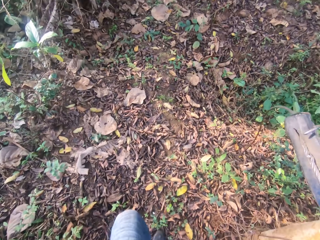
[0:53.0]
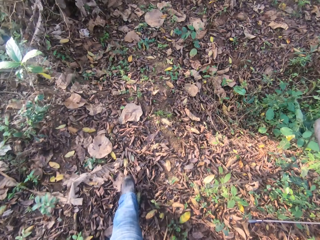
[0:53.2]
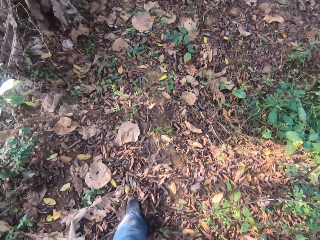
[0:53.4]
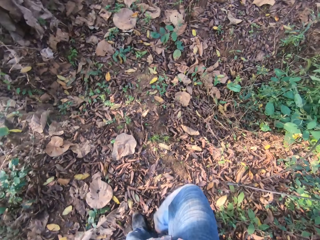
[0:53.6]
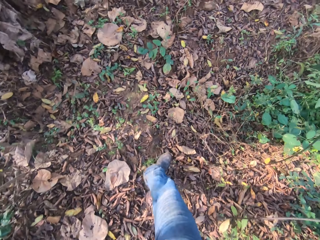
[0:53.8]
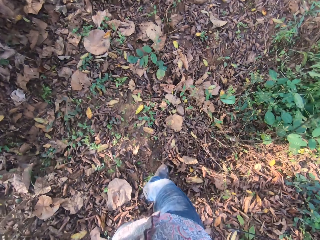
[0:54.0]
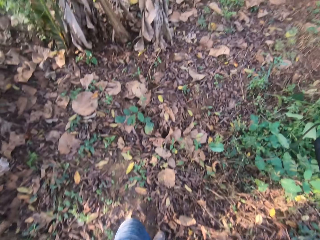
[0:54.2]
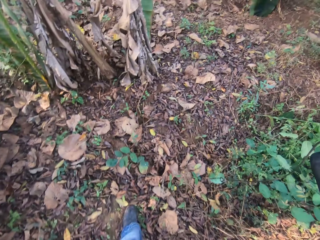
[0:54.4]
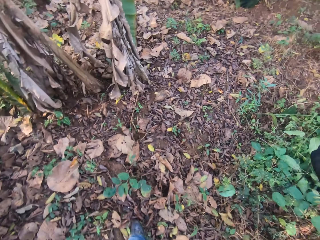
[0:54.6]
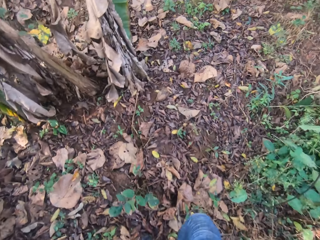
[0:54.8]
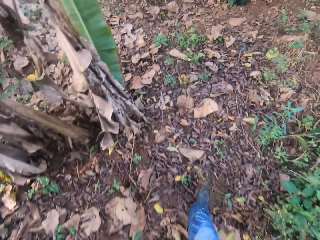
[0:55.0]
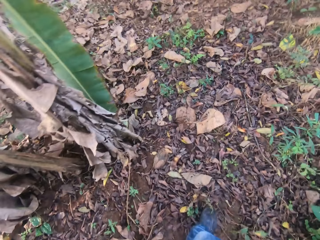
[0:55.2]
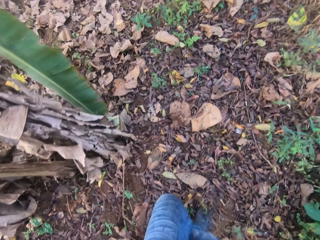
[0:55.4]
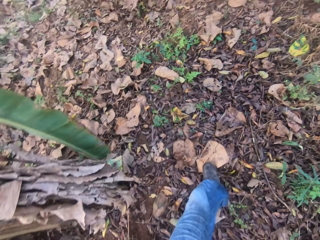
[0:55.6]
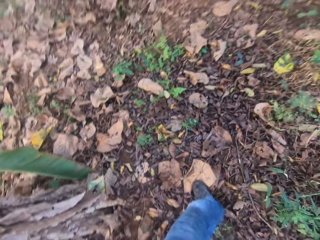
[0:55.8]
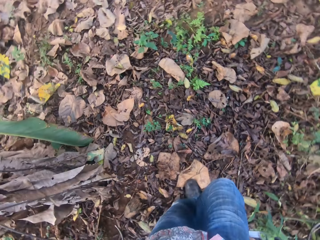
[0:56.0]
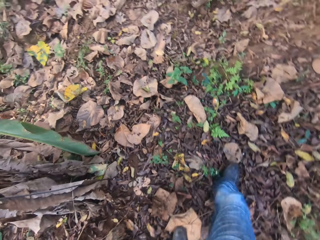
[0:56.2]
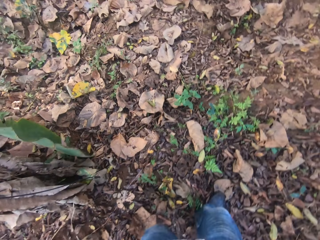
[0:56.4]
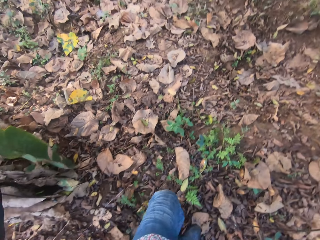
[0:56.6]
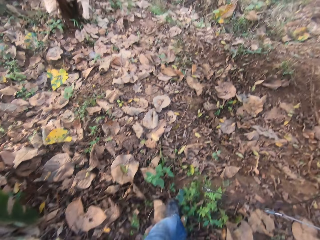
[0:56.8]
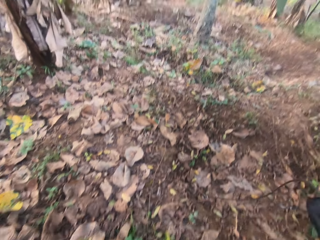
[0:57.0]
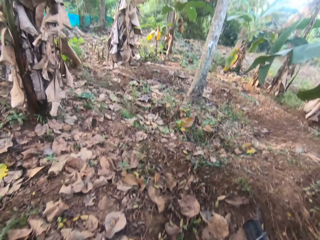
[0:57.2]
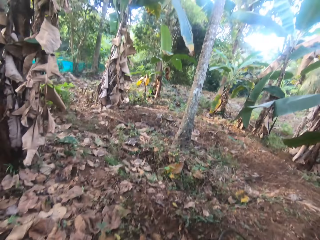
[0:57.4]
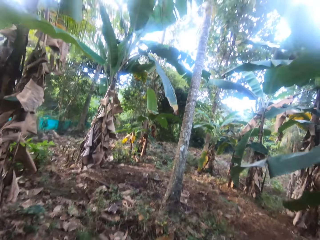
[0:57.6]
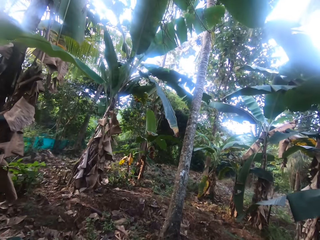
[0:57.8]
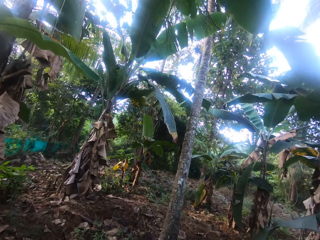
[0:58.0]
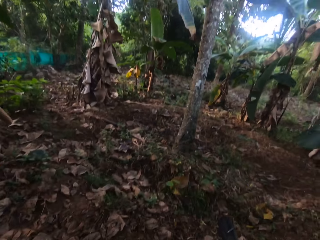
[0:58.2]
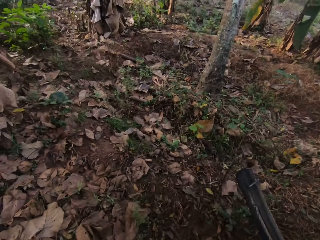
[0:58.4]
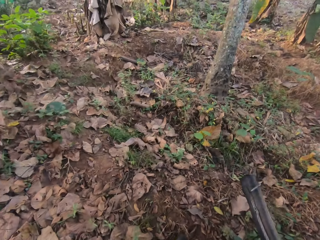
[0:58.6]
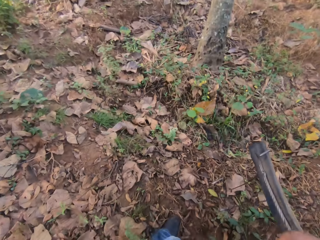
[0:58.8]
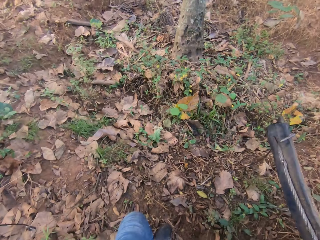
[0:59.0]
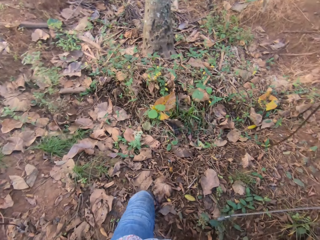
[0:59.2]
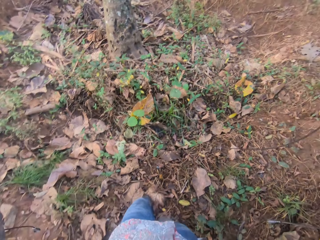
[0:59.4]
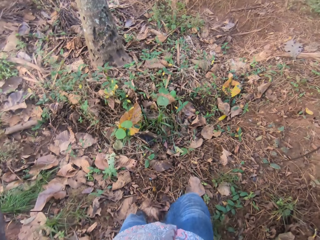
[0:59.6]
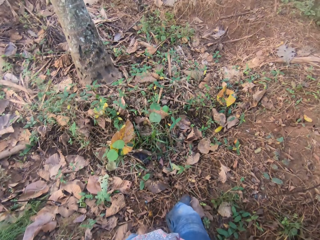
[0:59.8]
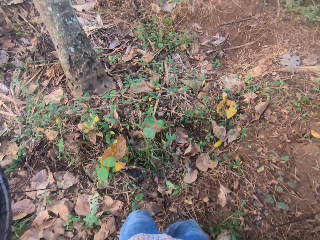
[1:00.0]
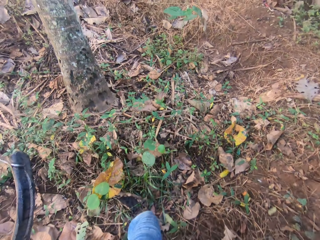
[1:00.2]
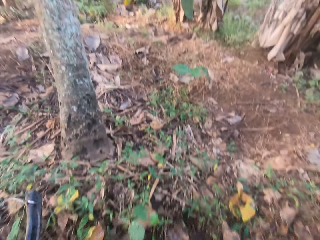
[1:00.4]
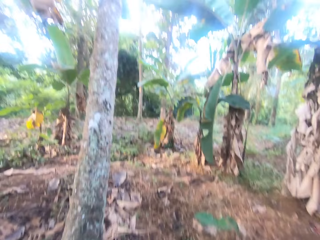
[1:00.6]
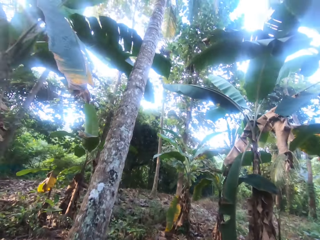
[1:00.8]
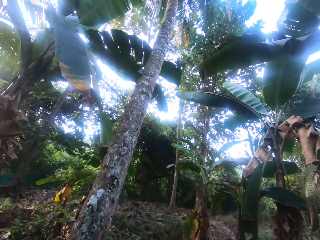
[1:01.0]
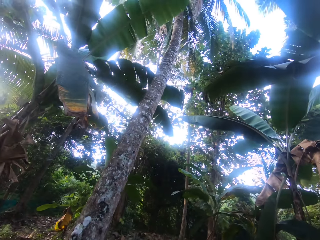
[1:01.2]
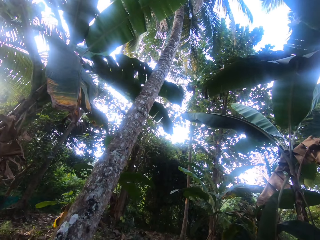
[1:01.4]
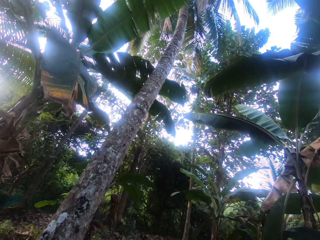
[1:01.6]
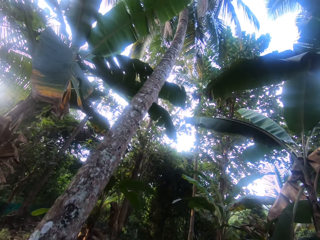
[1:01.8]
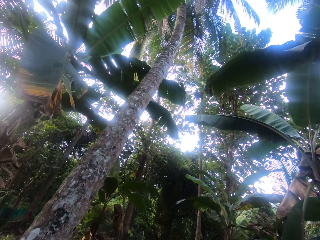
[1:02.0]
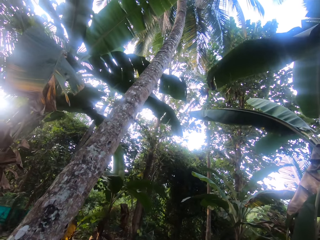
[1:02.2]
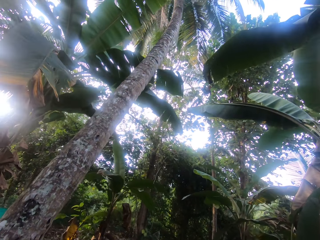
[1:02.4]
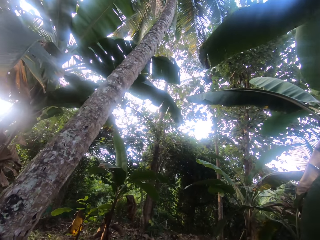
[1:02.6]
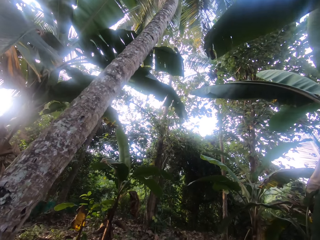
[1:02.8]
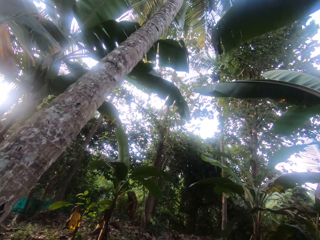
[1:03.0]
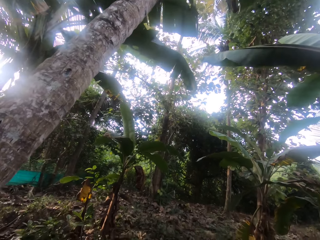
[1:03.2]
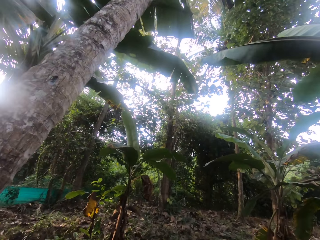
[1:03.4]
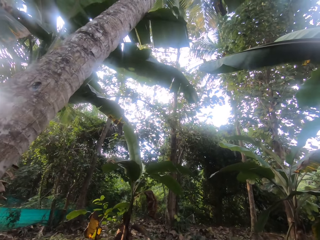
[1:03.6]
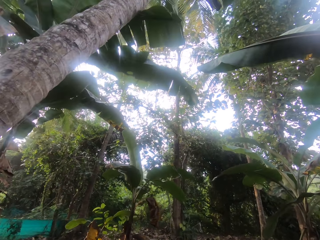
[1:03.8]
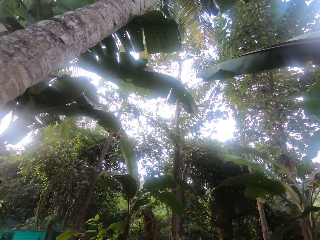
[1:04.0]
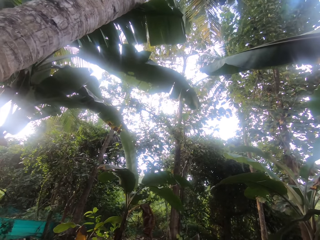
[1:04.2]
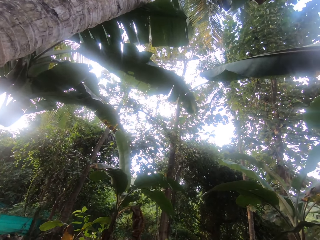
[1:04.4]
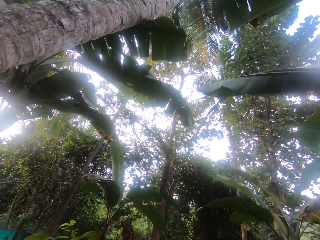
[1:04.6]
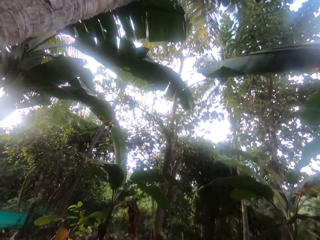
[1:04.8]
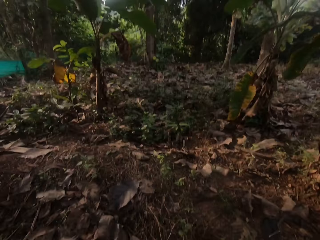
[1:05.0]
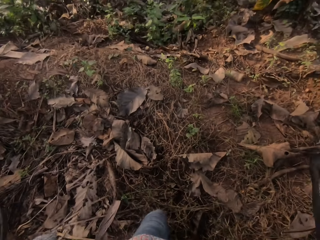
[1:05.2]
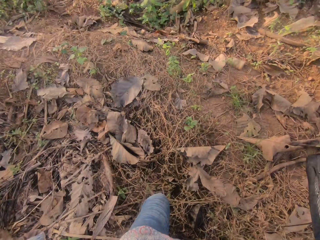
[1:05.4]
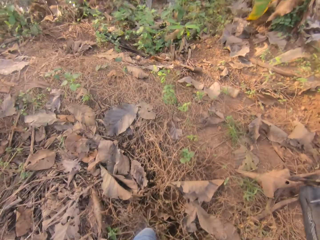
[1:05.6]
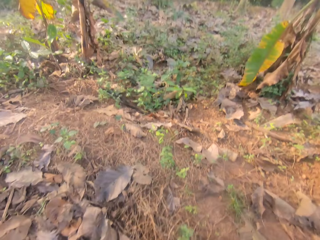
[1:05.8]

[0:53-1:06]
The camera wearer talks with the man. They walk in the garden. They look at the coconut tree. They walk in the garden.

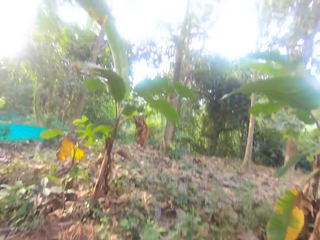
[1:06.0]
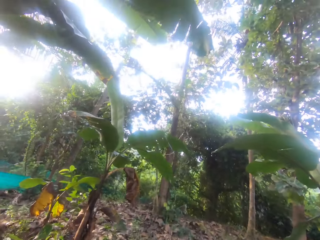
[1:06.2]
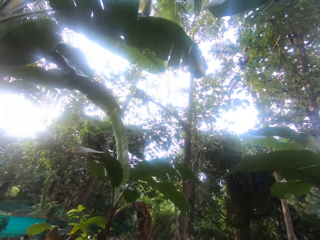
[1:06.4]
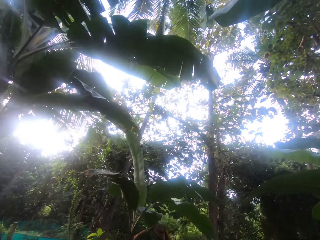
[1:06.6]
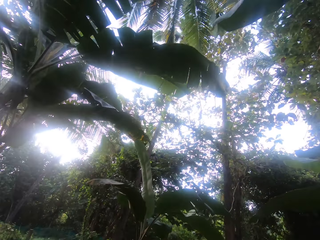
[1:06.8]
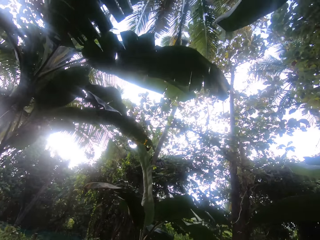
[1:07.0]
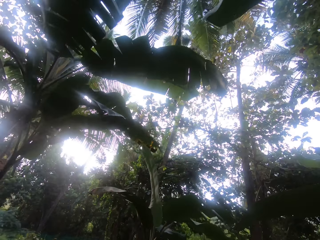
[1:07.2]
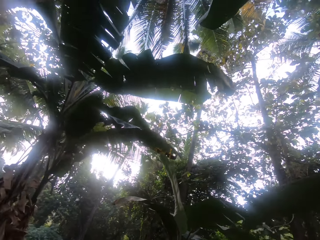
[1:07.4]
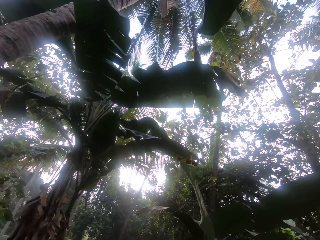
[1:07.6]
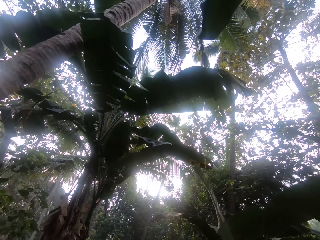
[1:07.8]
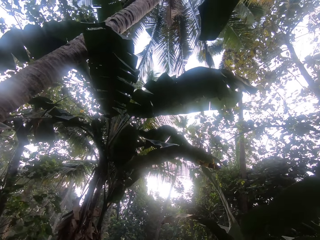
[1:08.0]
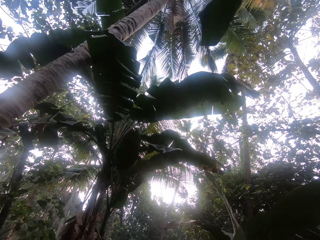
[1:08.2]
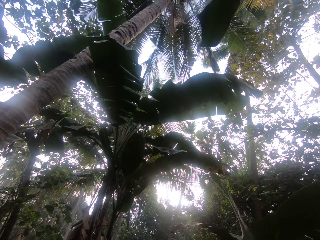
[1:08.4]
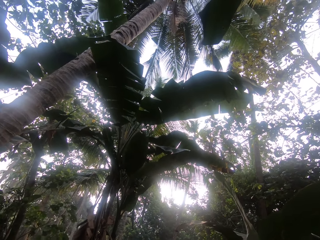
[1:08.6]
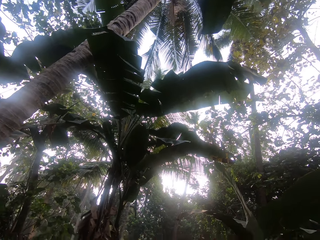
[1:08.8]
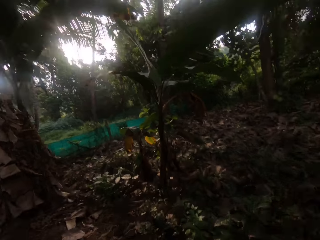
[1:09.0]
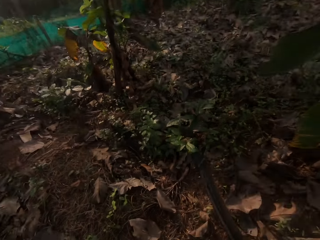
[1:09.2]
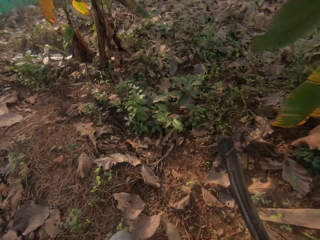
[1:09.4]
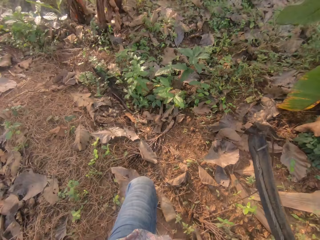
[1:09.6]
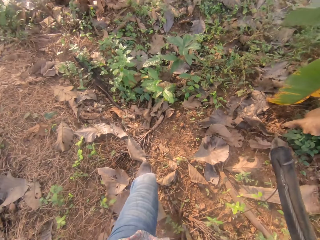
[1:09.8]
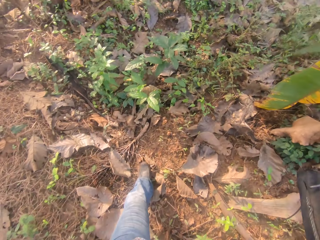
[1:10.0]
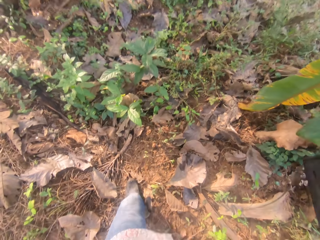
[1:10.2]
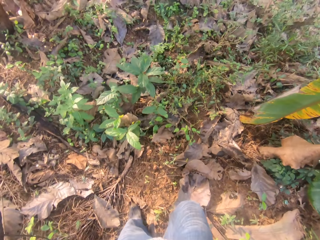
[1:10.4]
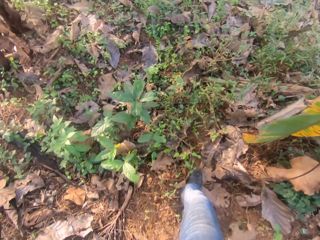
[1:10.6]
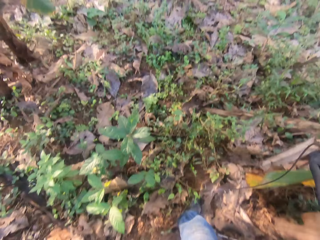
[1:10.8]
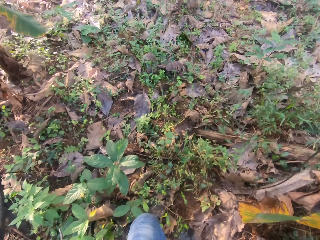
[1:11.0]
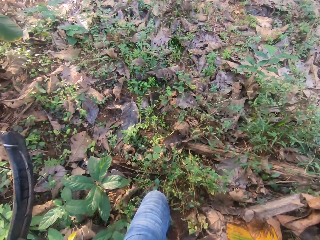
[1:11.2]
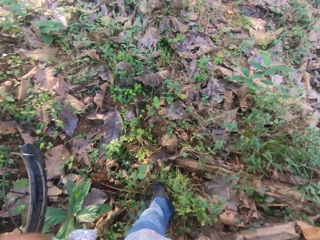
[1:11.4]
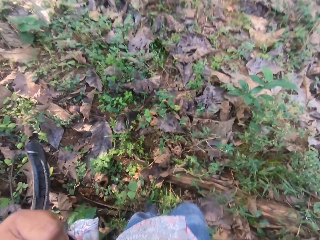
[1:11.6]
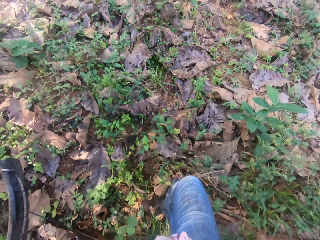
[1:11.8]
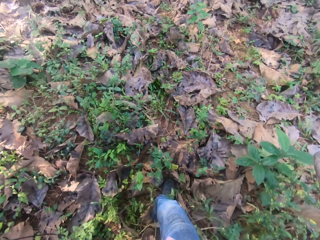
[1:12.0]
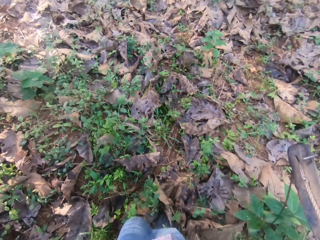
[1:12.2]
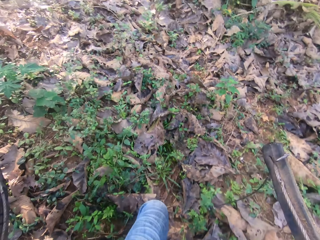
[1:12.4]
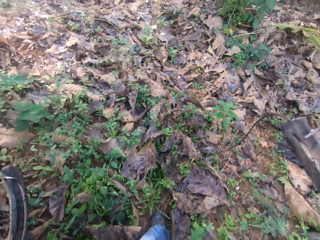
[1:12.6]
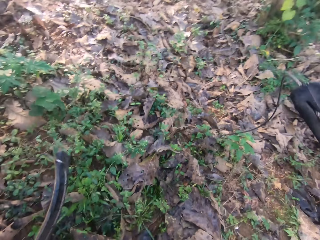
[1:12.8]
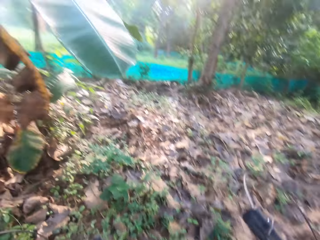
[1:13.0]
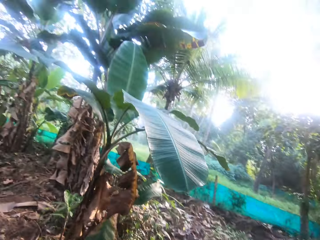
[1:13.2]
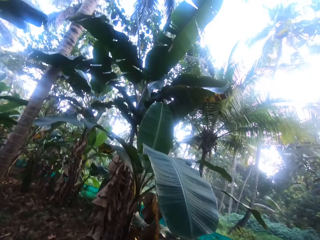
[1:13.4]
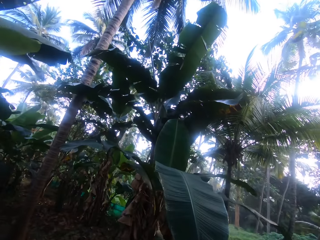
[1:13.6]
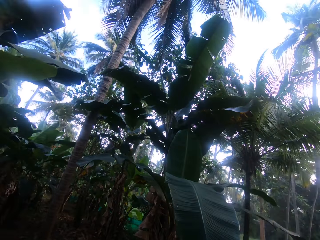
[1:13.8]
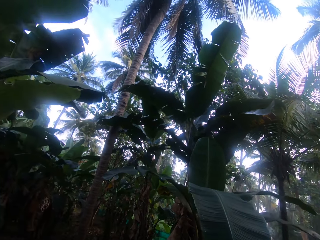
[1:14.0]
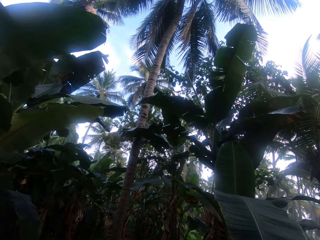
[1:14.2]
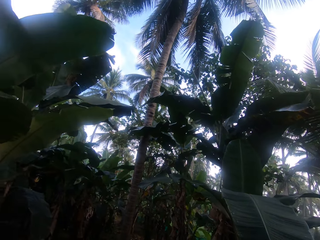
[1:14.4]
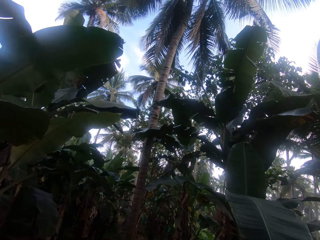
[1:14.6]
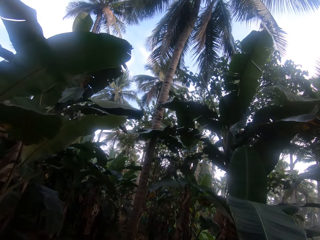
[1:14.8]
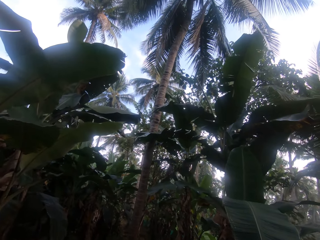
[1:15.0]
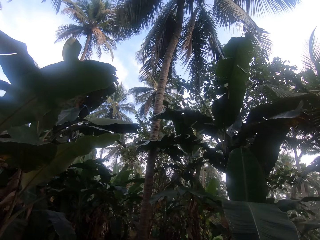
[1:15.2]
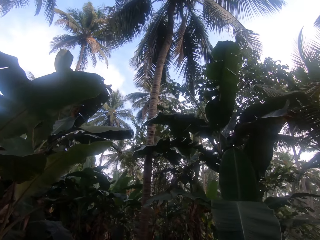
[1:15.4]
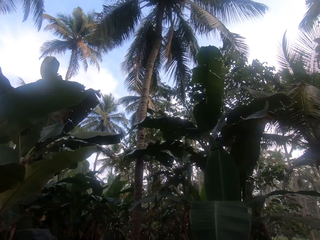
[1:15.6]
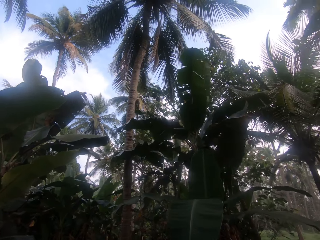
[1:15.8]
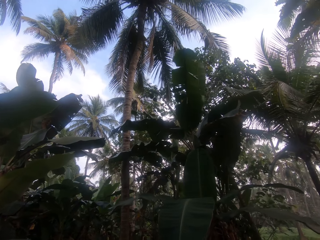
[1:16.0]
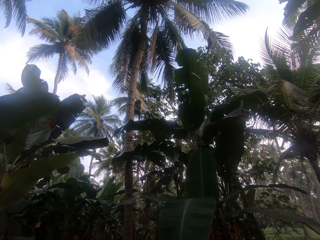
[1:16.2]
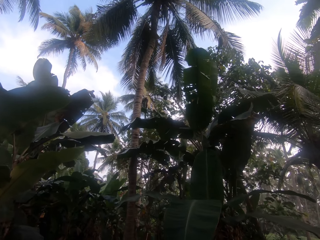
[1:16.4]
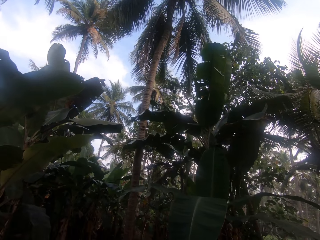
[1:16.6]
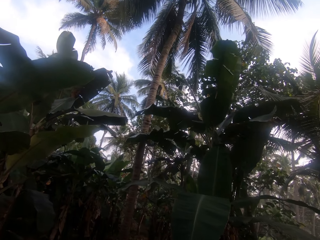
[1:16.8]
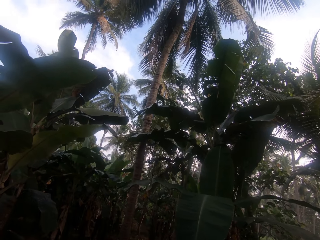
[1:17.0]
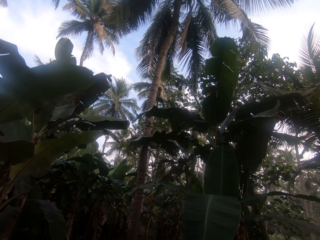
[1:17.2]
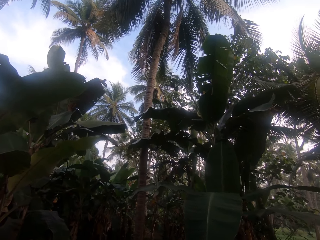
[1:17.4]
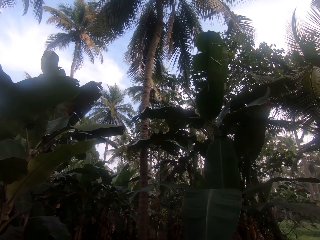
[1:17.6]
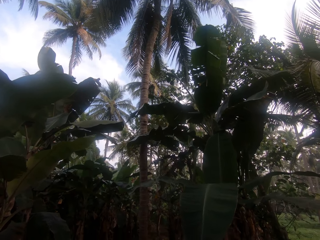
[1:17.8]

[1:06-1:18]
The camera wearer looks upwards. They walk in the garden. They look around.
